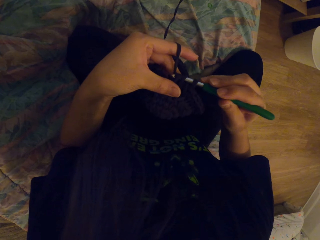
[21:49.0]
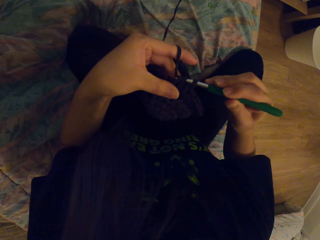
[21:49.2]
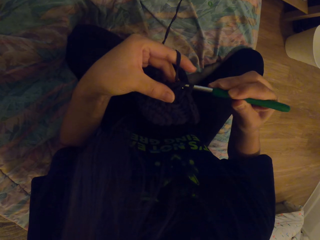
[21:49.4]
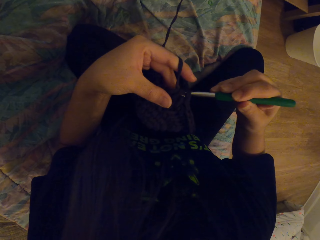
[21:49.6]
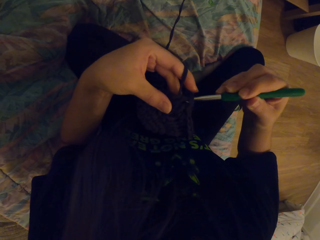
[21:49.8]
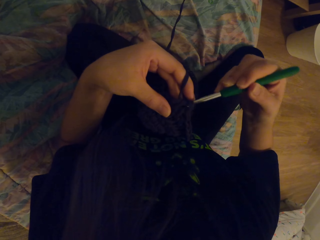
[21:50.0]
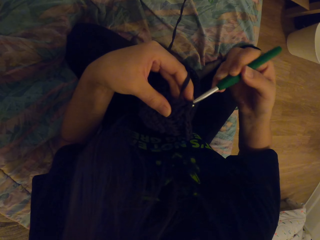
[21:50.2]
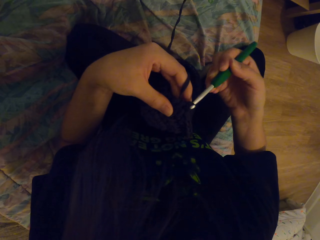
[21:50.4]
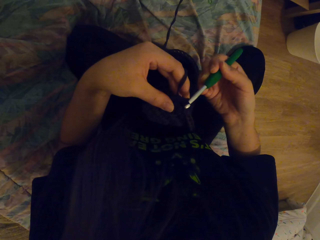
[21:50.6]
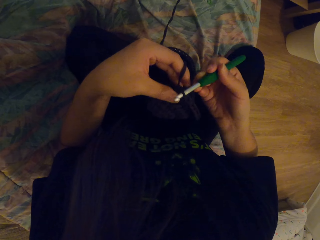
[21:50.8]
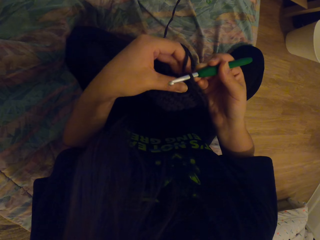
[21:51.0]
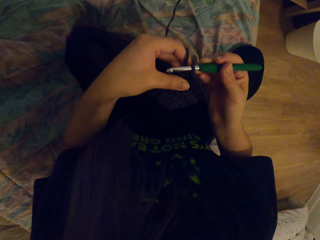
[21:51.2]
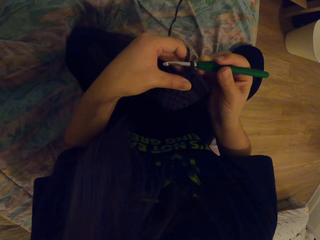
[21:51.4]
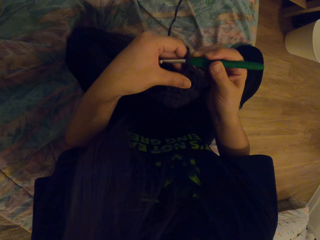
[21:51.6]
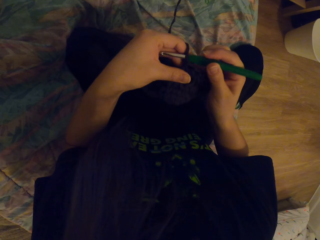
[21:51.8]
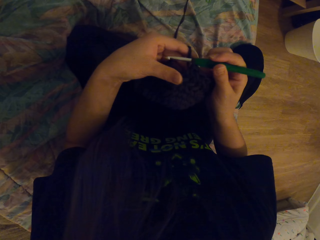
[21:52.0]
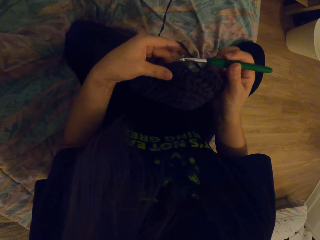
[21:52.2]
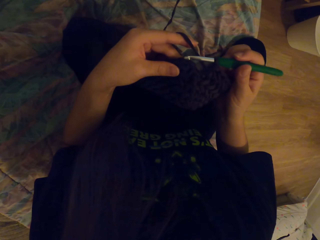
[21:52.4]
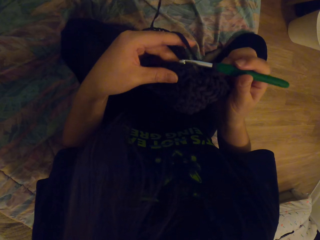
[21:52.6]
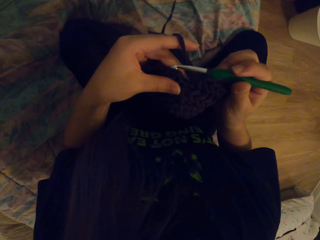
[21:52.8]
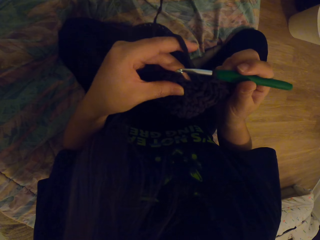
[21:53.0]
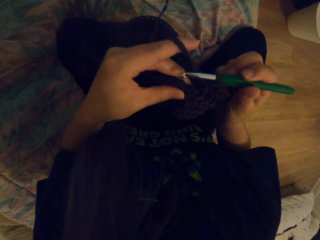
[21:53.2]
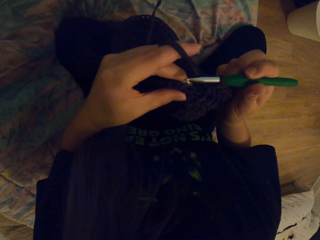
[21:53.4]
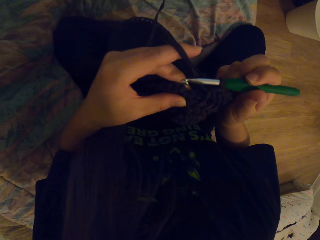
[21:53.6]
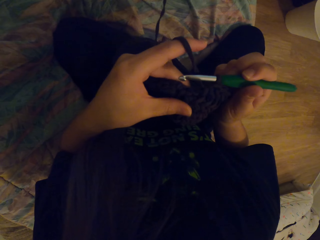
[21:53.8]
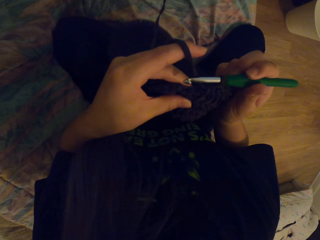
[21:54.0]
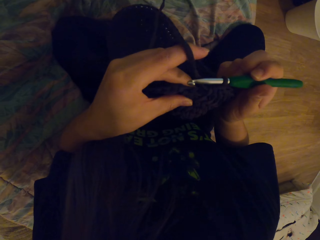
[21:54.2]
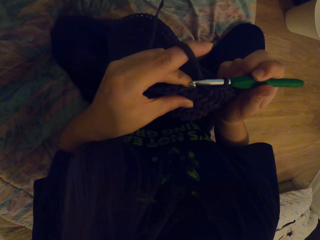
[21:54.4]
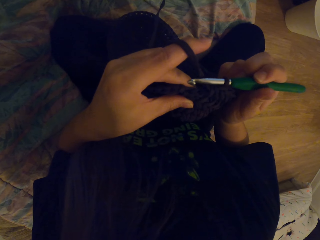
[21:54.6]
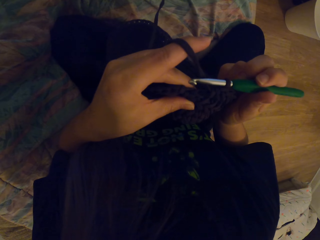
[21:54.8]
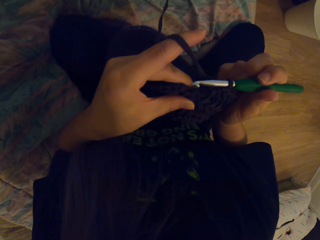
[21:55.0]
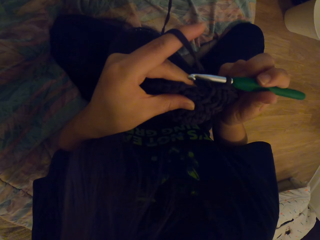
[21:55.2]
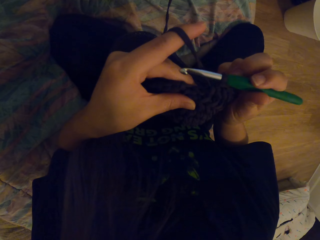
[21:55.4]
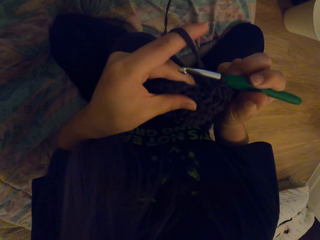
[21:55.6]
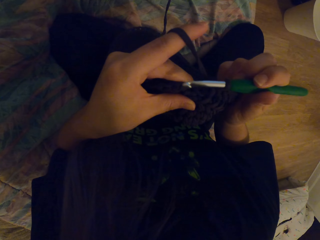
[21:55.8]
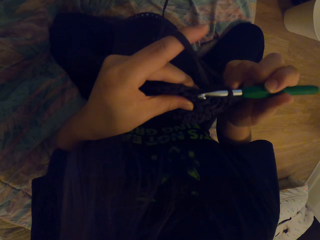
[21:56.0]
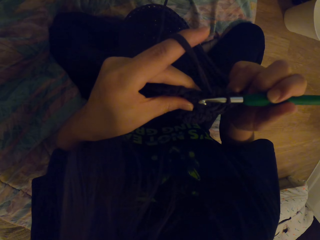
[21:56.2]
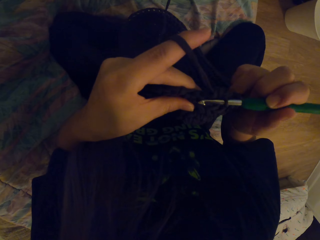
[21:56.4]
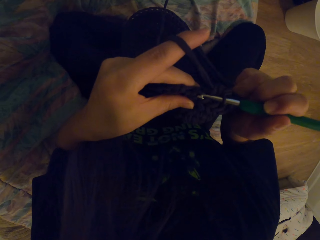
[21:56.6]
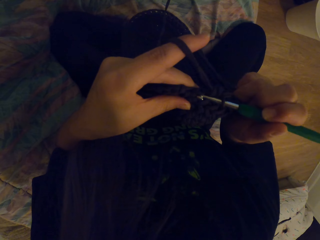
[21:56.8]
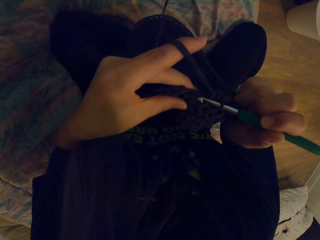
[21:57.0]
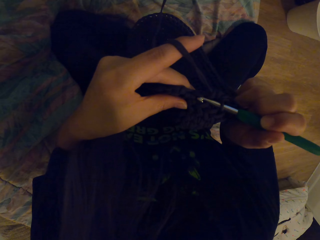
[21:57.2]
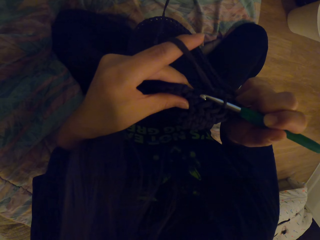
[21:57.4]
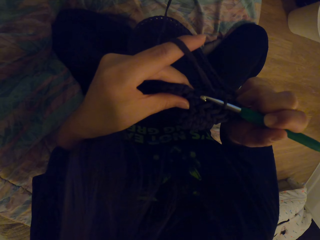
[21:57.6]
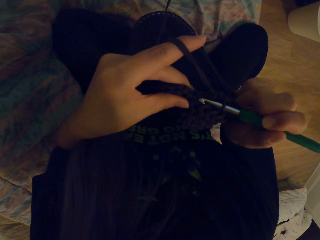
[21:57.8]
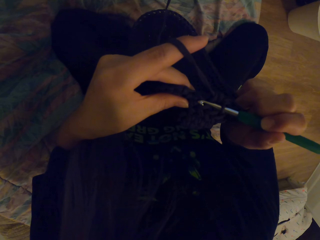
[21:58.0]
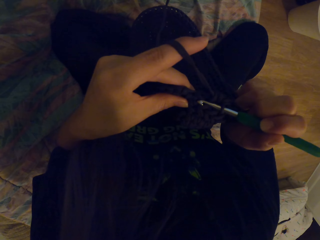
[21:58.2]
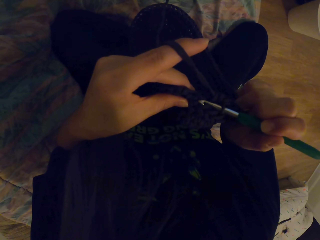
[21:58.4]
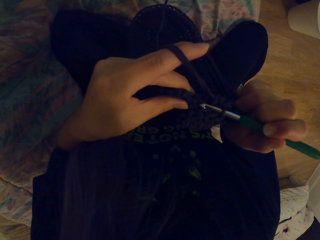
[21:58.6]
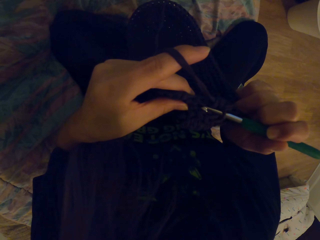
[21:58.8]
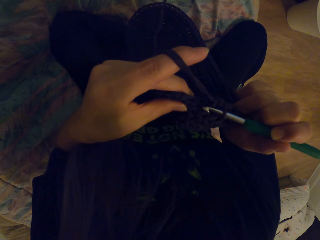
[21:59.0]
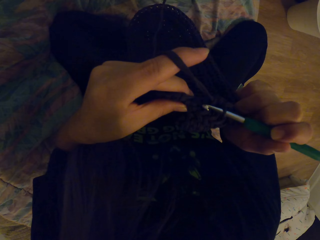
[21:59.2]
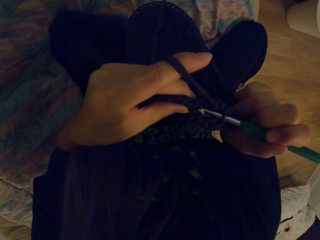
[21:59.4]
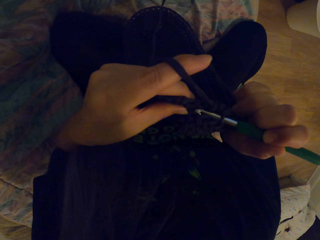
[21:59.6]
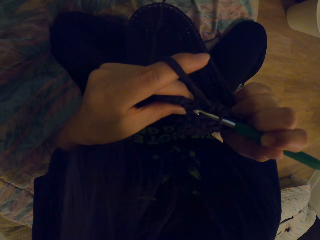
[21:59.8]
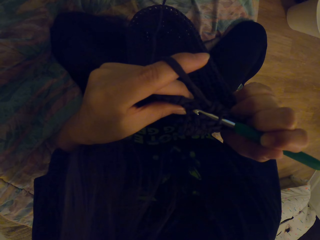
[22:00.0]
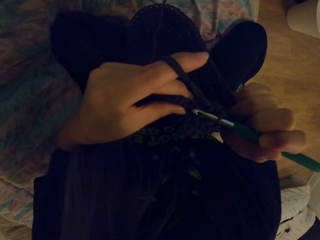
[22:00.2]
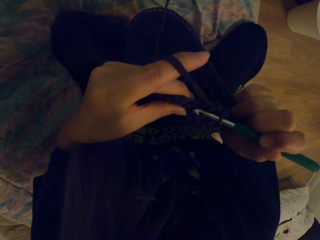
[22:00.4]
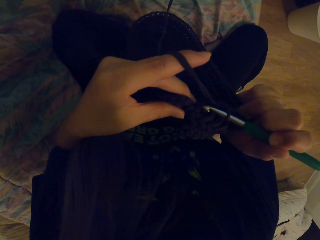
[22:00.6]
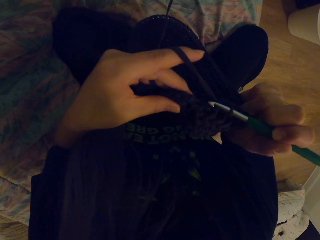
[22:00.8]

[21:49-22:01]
The camera wearer checks the knitted cloth as she measures where to knit.

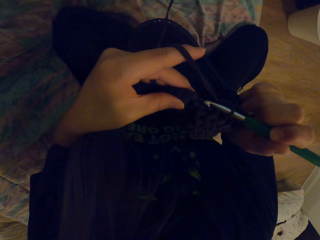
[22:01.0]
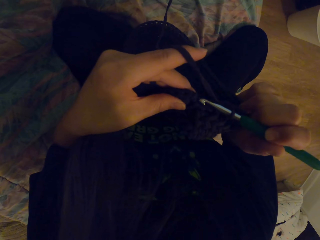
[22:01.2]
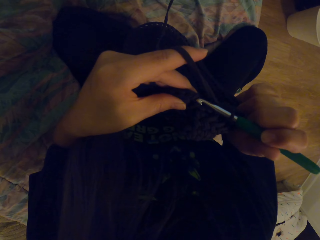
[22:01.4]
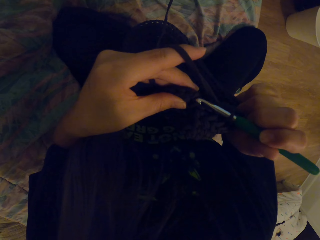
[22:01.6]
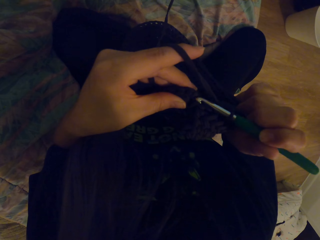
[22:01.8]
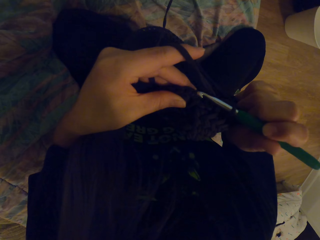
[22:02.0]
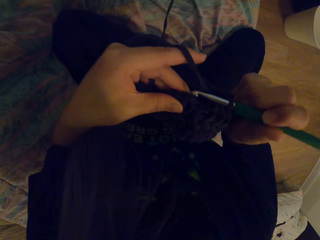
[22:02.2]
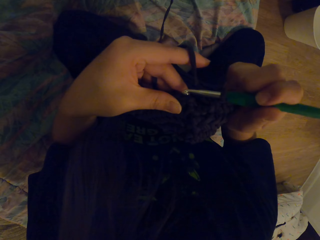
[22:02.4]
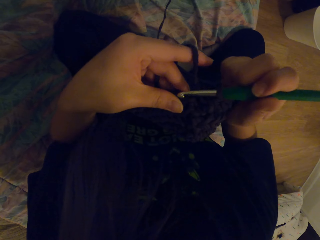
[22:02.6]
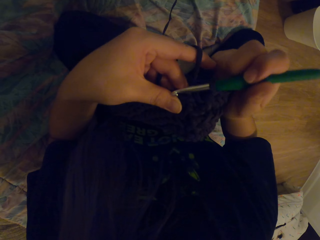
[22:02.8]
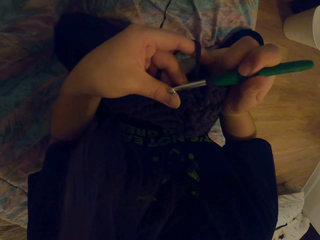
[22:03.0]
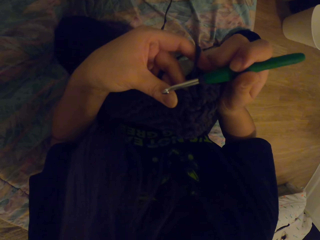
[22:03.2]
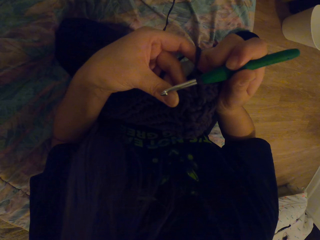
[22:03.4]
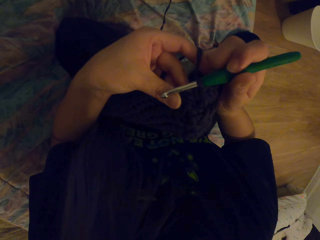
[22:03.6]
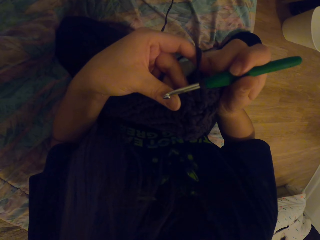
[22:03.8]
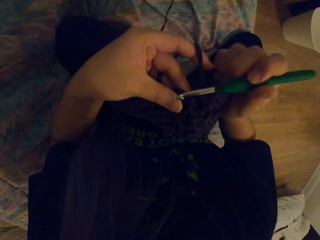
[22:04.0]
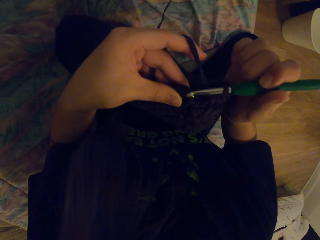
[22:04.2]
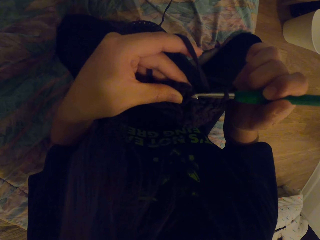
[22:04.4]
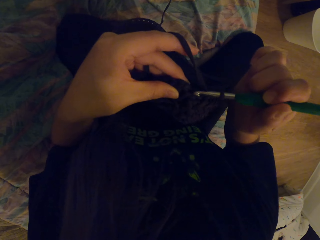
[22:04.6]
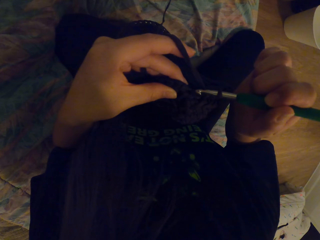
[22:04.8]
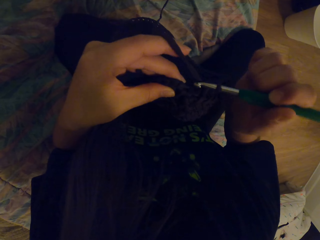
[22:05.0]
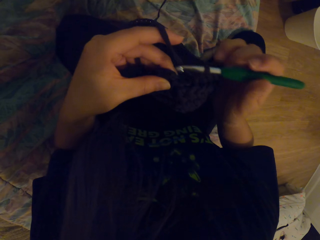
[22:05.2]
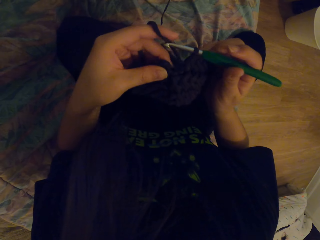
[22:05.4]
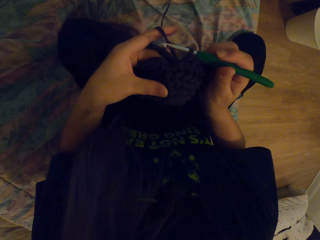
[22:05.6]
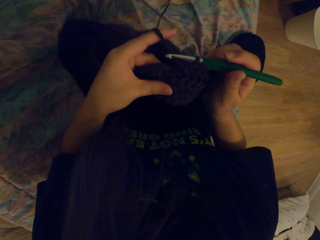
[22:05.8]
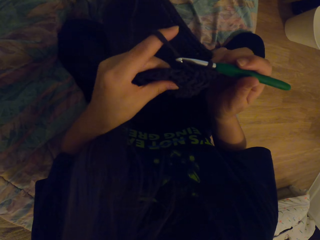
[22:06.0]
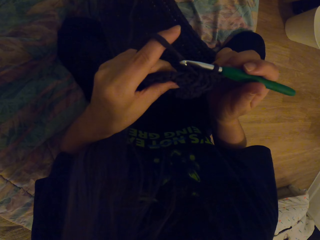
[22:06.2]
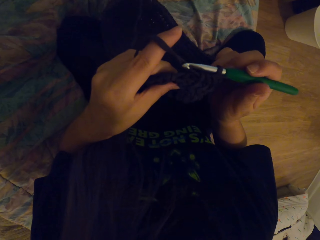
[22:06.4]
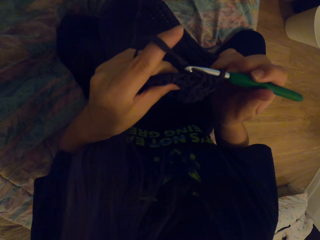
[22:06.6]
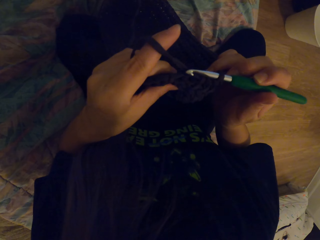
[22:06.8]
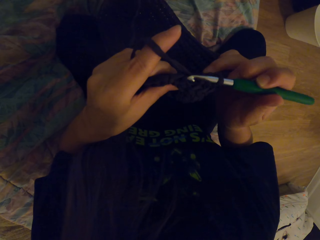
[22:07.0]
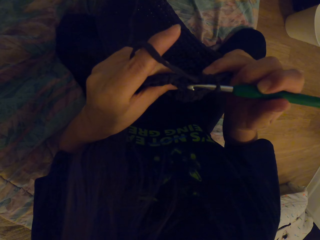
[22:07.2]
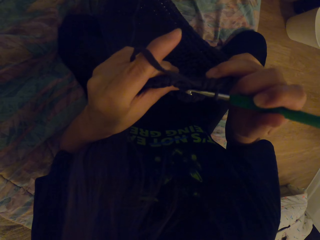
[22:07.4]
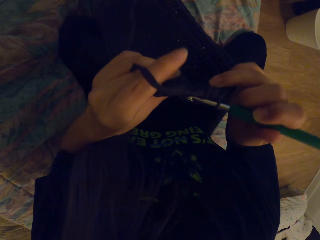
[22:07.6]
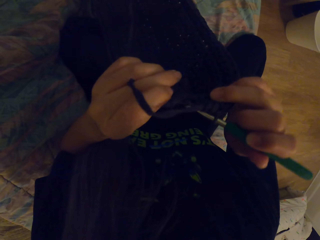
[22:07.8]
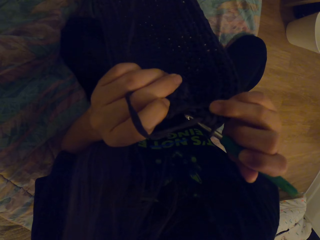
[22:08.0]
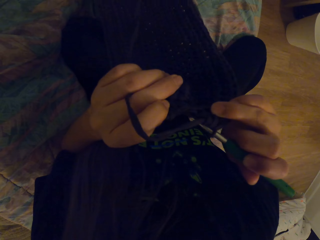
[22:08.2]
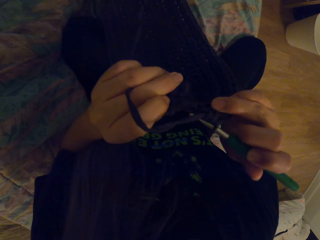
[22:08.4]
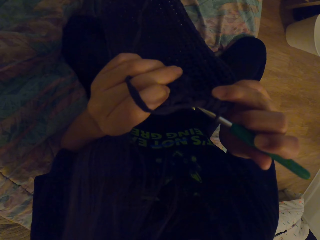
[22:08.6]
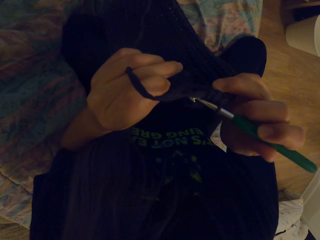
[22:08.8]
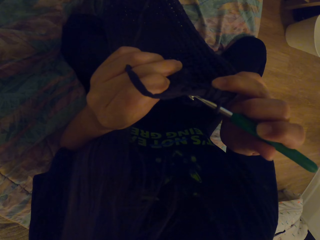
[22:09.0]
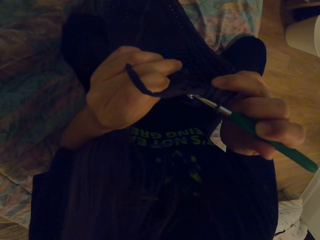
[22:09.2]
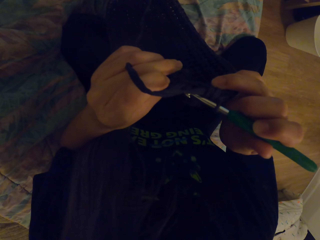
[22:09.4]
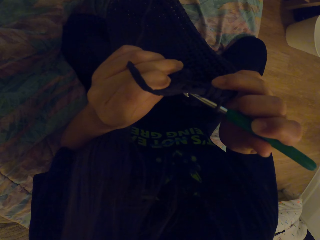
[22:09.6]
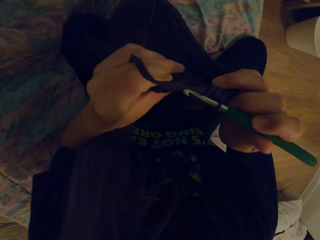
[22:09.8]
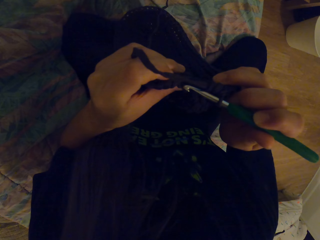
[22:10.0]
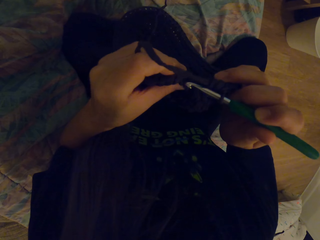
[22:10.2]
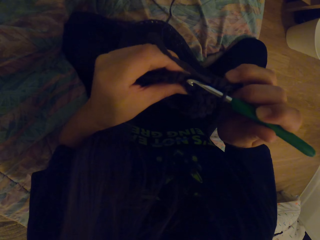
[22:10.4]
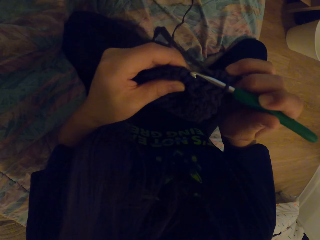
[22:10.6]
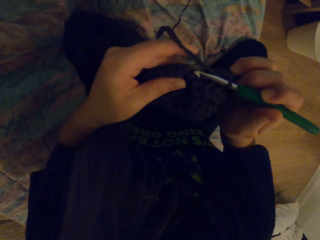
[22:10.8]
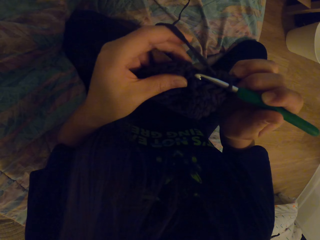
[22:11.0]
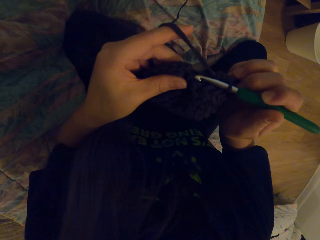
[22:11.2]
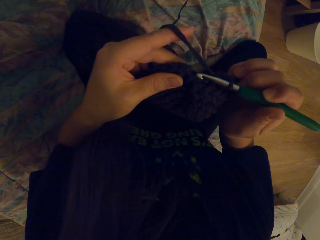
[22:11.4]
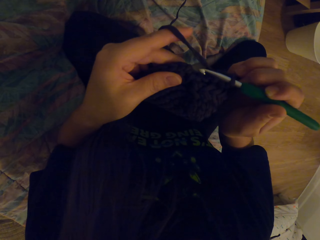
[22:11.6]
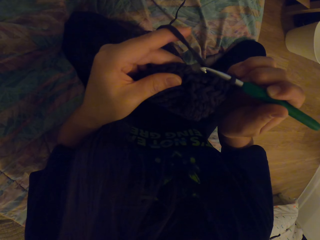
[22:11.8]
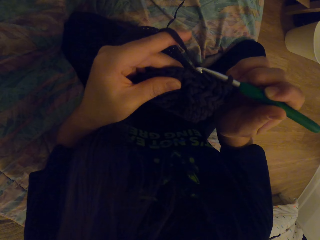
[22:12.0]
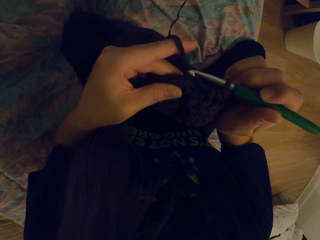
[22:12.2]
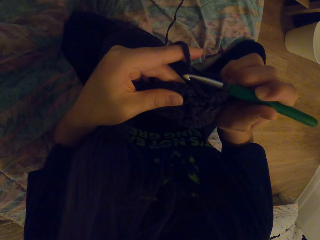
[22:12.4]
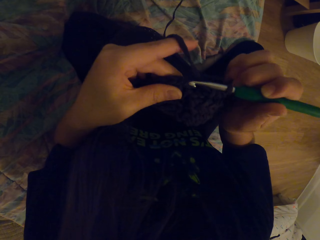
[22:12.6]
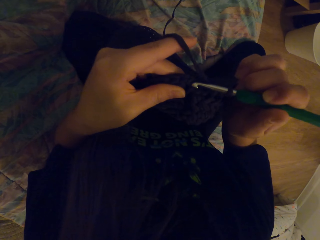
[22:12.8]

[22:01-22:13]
The camera wearer looks at something.
